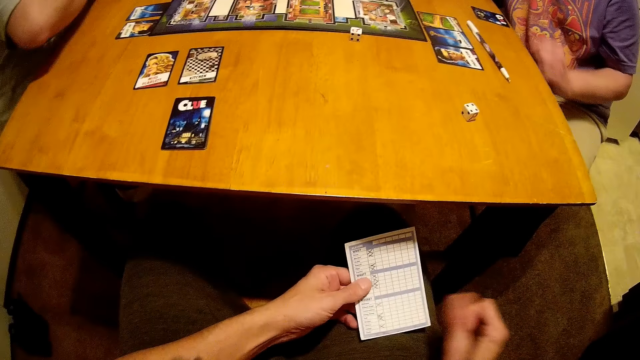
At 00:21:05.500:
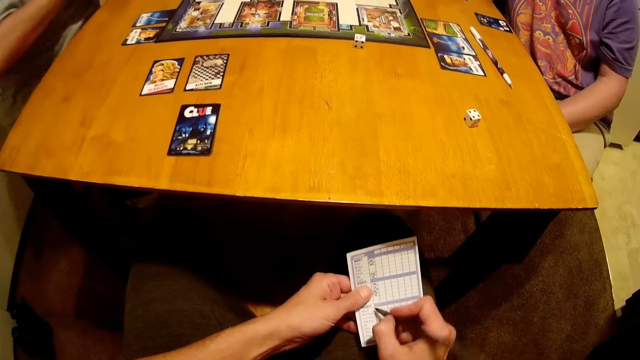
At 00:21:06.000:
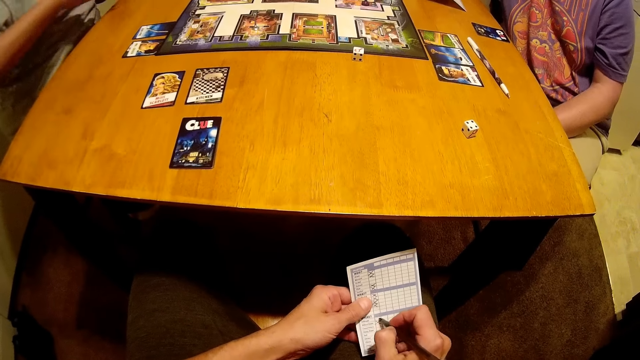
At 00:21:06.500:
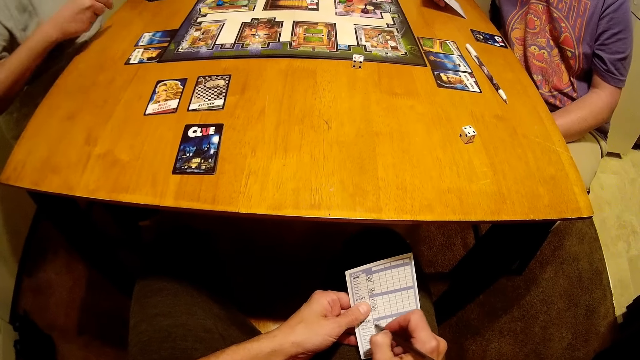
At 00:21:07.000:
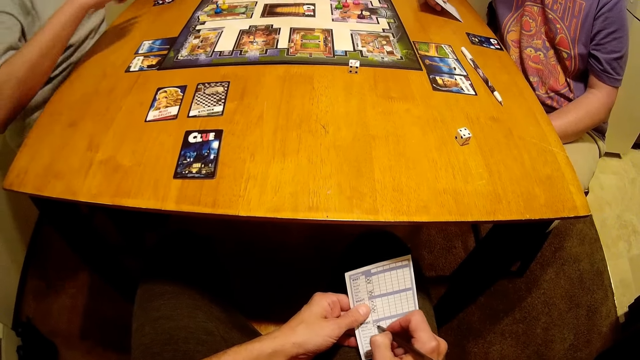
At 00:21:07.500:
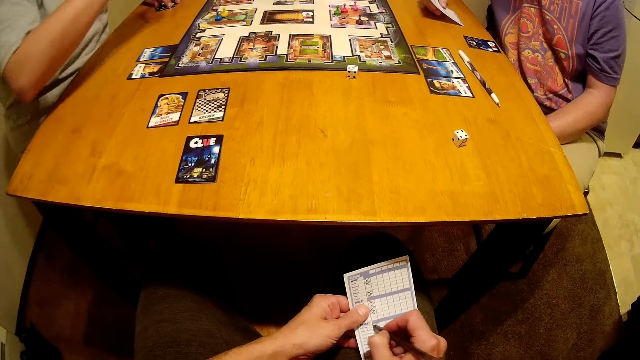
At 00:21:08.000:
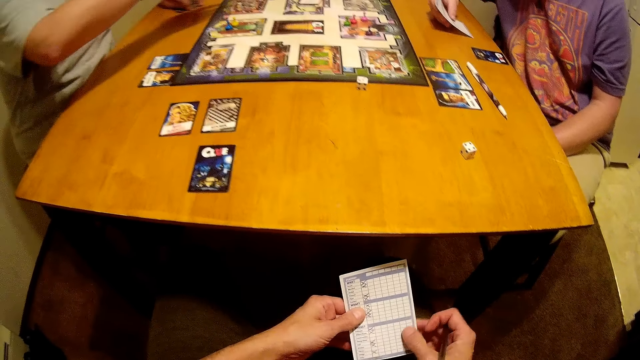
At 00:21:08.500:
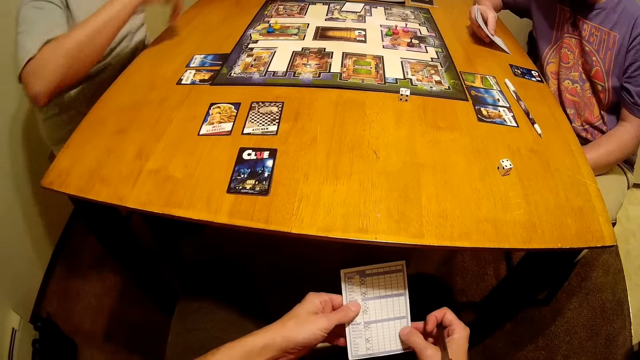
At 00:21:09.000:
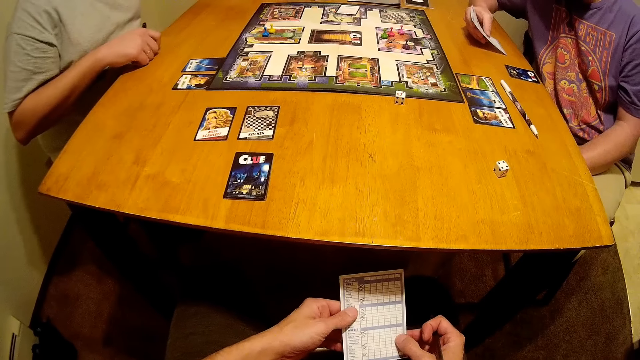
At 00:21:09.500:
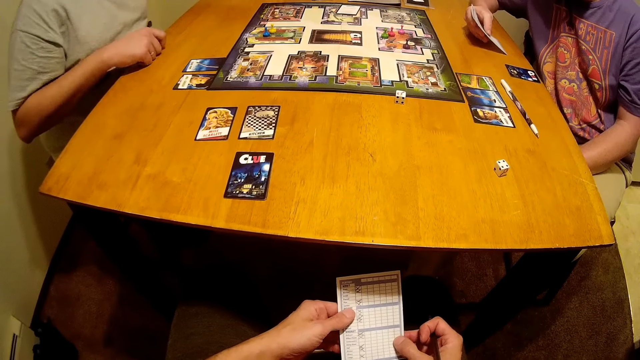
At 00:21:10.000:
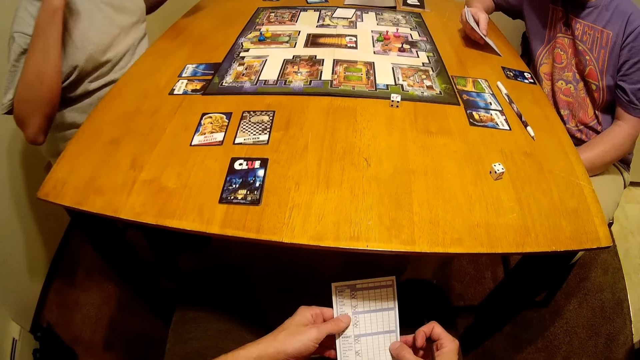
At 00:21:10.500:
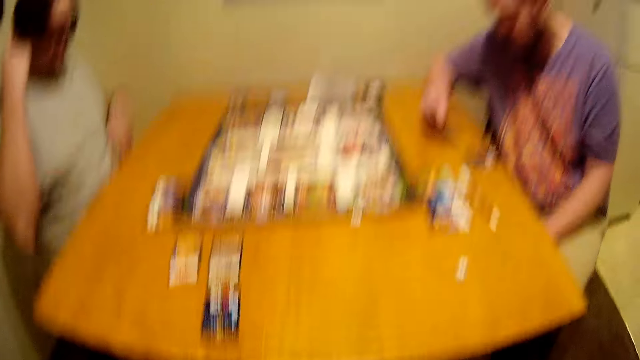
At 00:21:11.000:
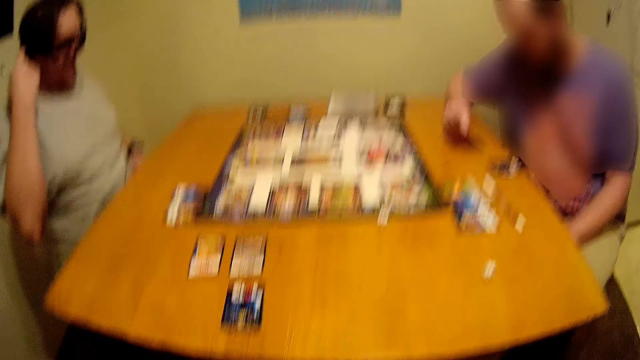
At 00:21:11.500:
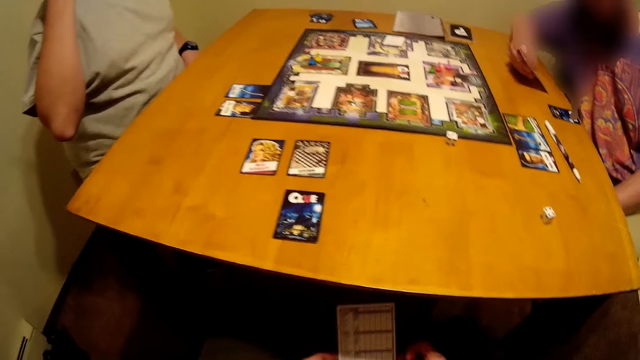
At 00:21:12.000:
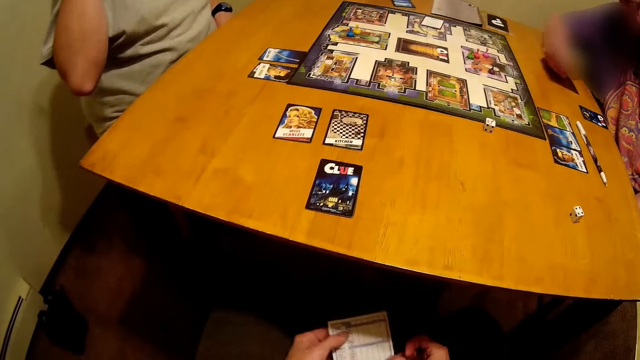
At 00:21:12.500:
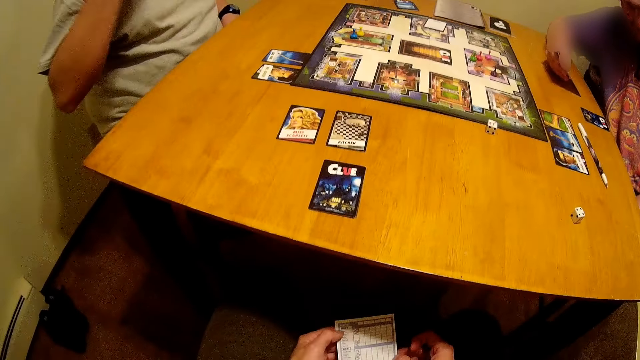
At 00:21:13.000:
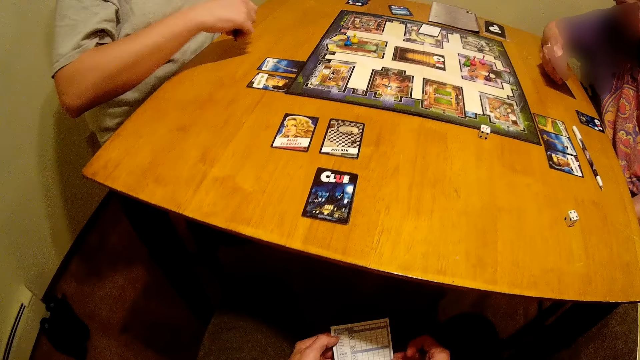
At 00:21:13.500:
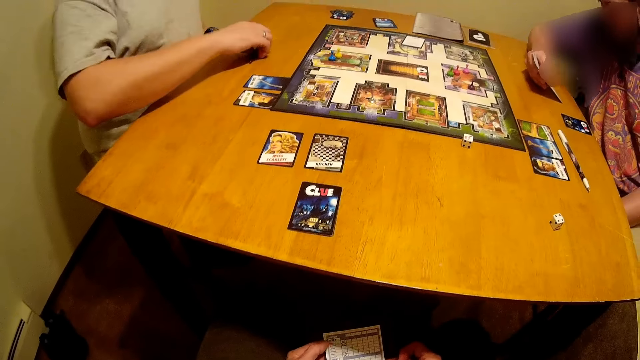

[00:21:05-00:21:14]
The camera wearer writes on the score card.

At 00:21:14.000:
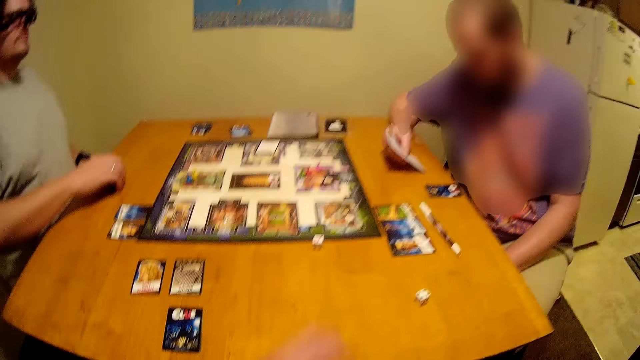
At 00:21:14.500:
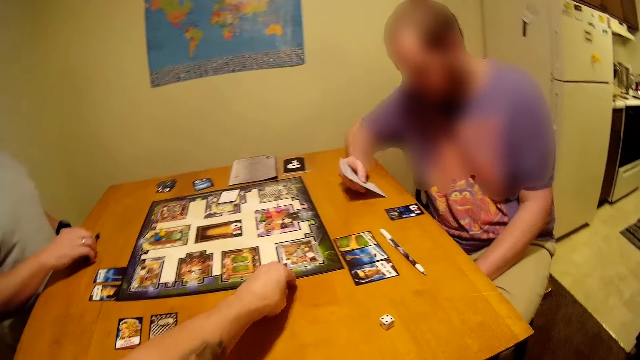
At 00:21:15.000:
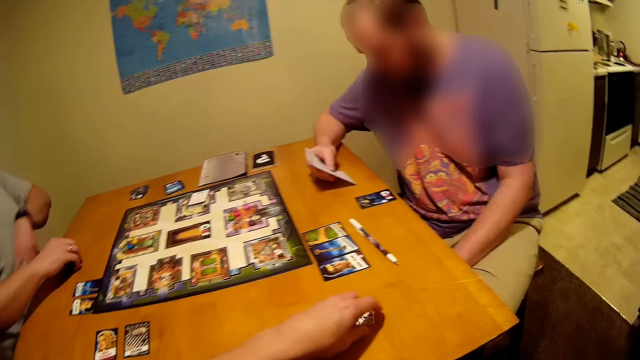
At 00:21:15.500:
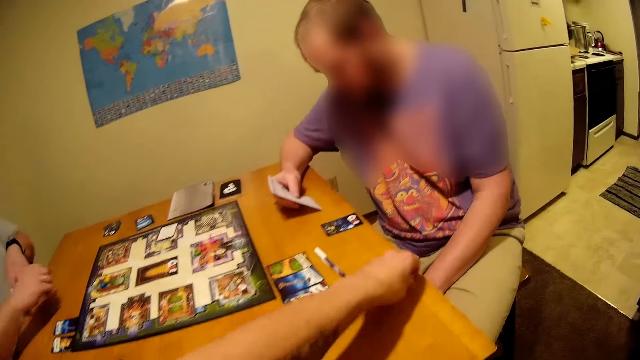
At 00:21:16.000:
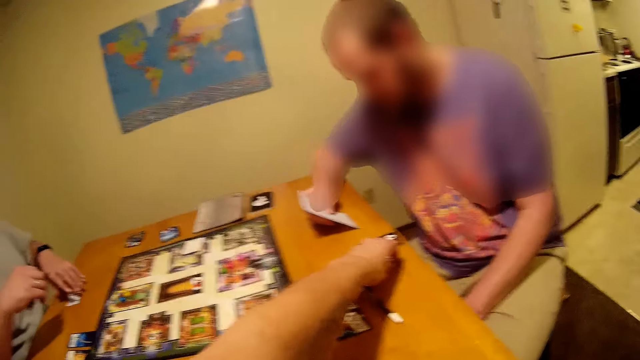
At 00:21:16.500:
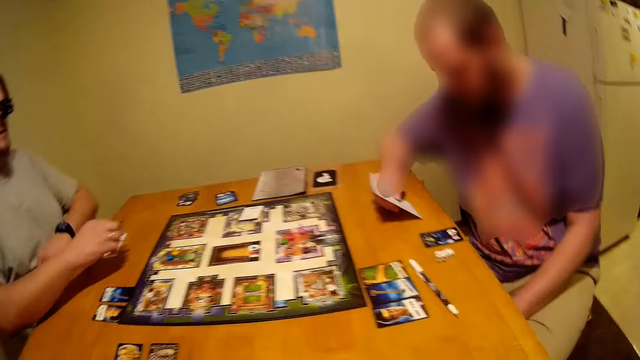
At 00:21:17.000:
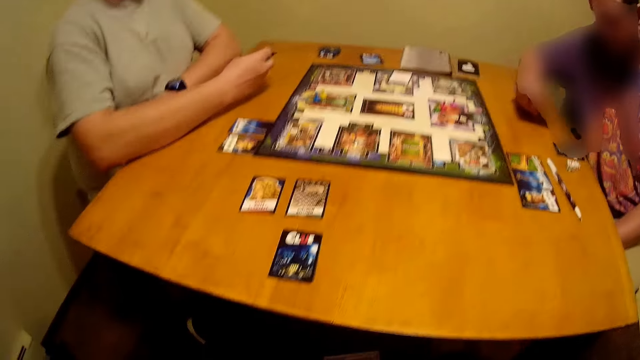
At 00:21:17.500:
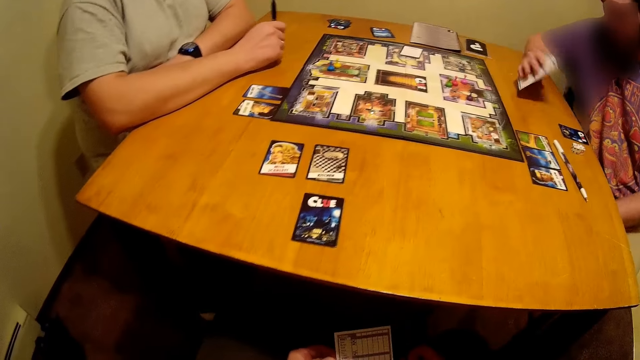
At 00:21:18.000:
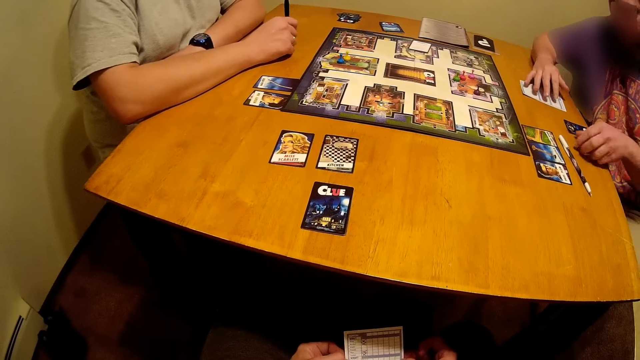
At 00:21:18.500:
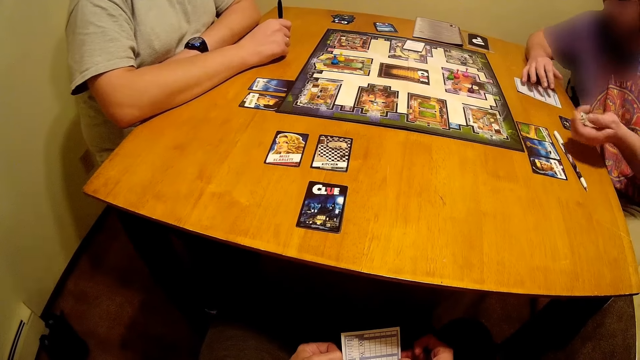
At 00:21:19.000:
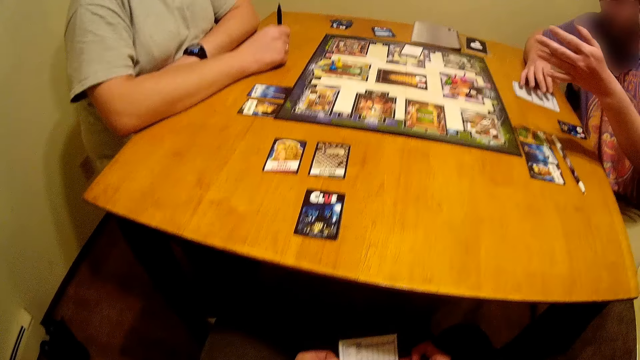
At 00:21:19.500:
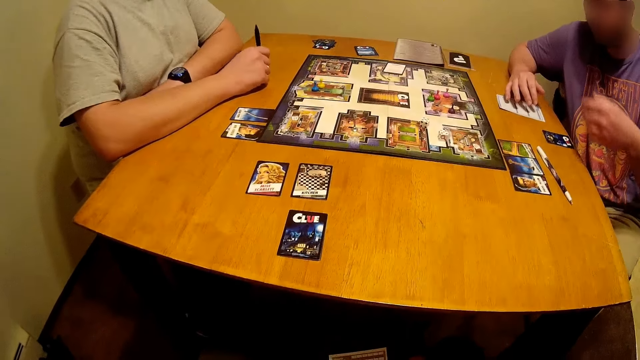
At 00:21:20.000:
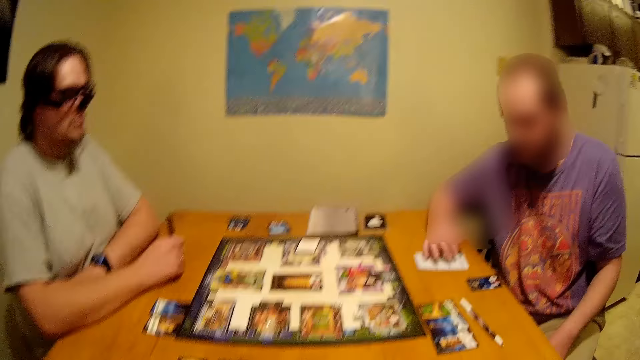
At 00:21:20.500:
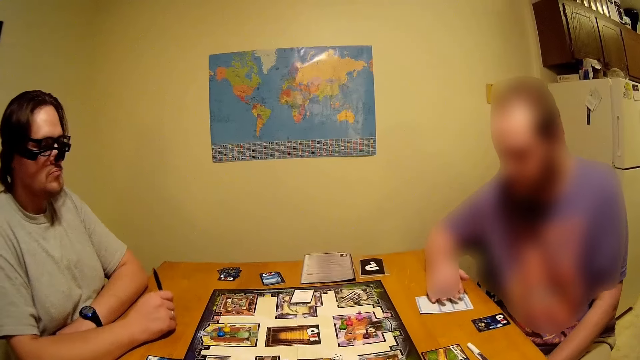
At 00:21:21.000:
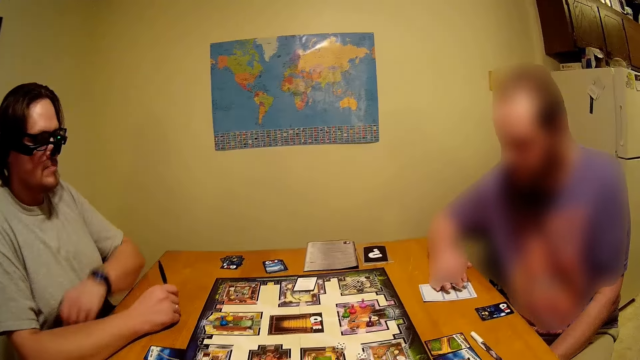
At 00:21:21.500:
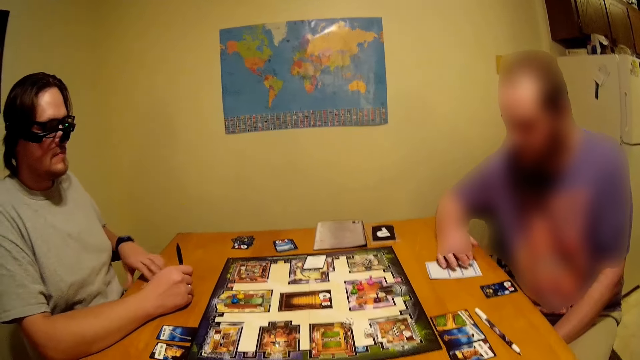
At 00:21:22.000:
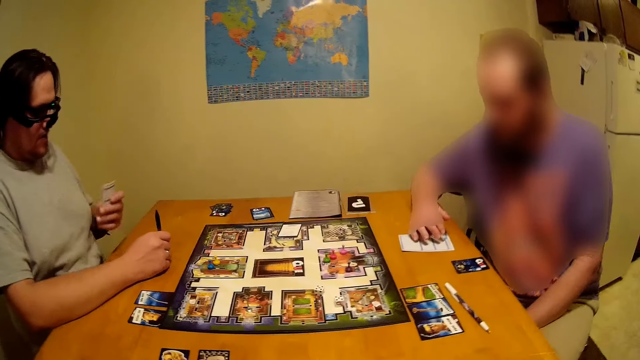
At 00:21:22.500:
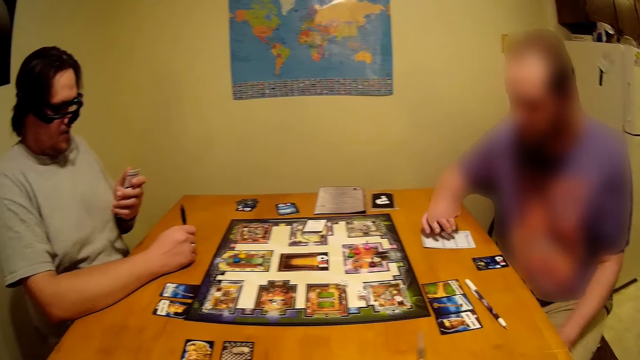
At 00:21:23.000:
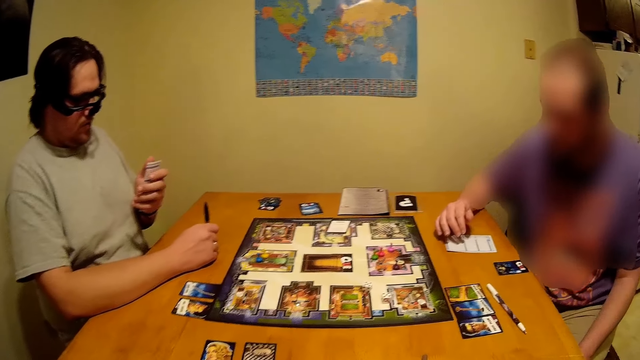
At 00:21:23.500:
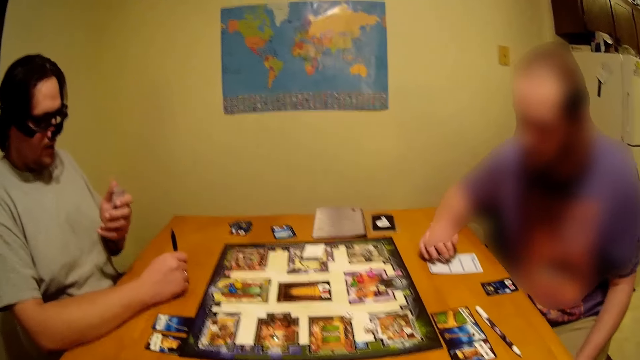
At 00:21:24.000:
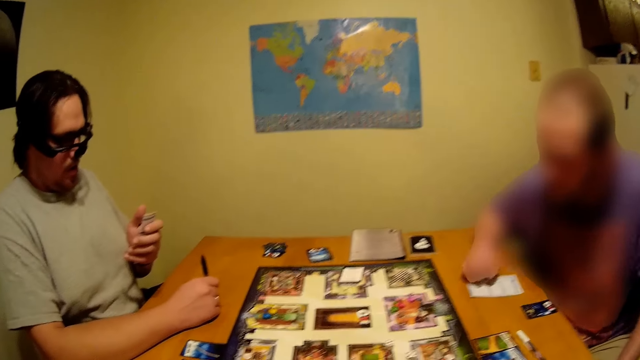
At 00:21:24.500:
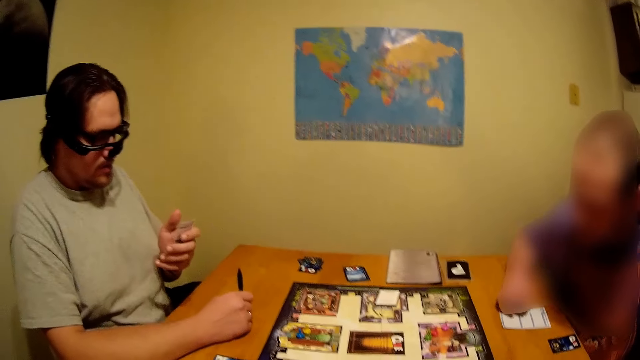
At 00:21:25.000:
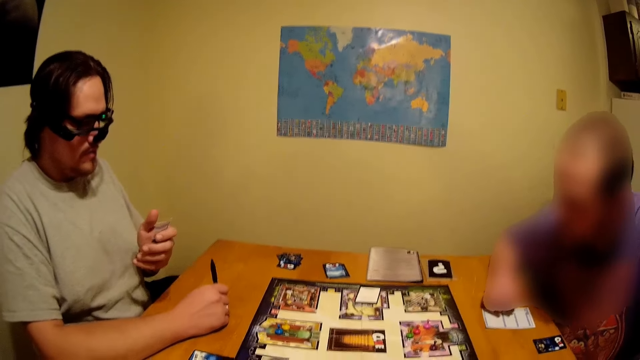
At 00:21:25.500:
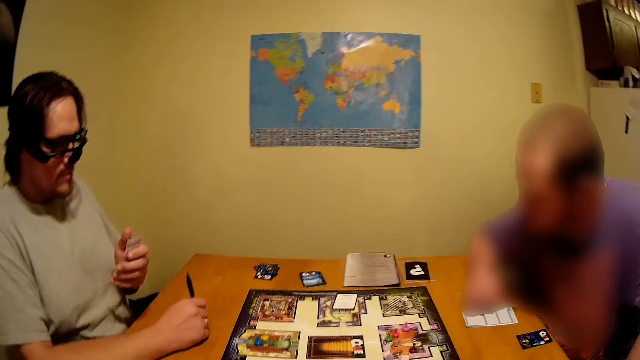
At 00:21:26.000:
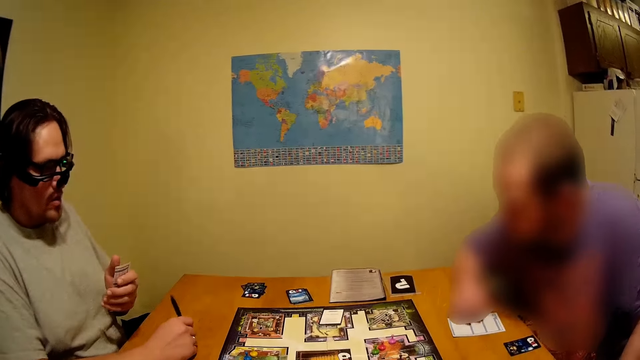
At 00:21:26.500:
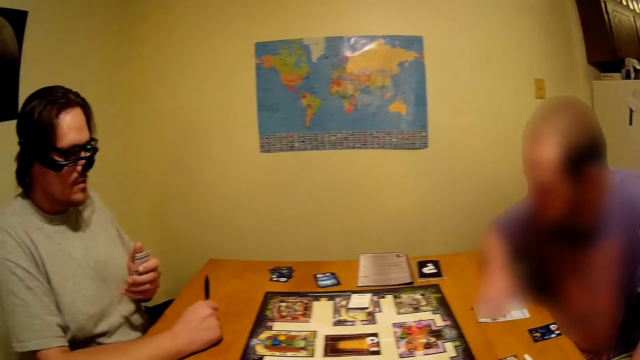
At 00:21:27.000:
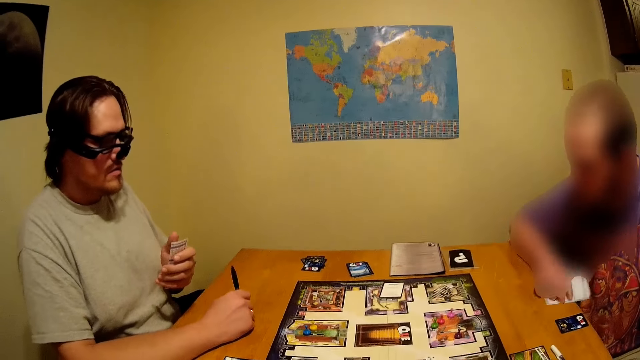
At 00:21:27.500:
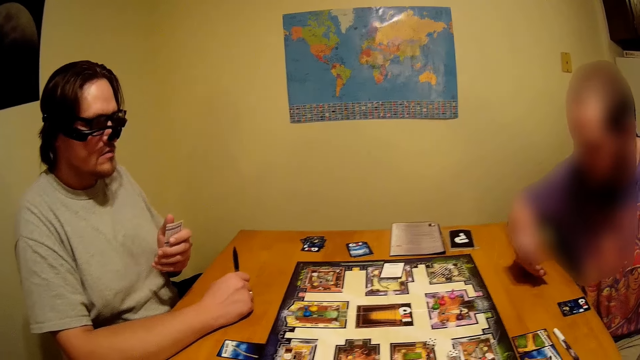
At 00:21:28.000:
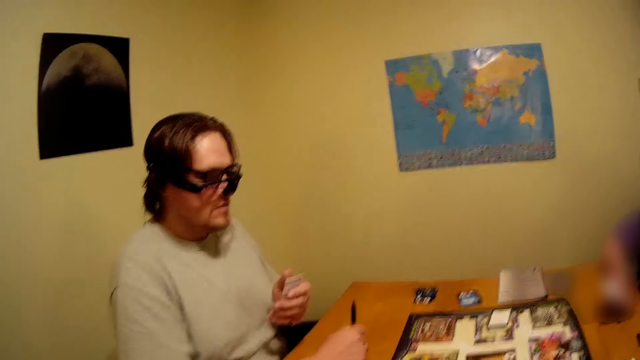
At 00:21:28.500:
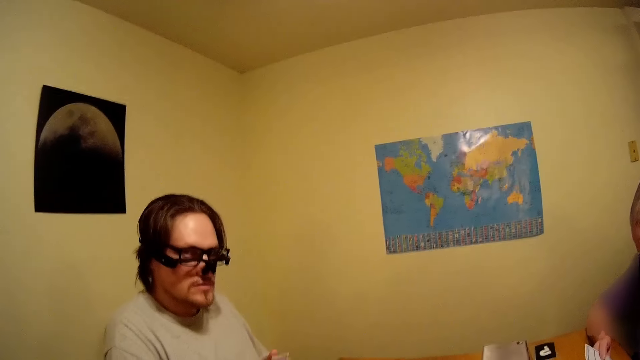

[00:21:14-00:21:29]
The camera wearer moves the dice on the table, on the other side. A person picks the dice on the table and rolls the dice on the table. Another person picks the score card on the table. The first person picks the score card on the table.
